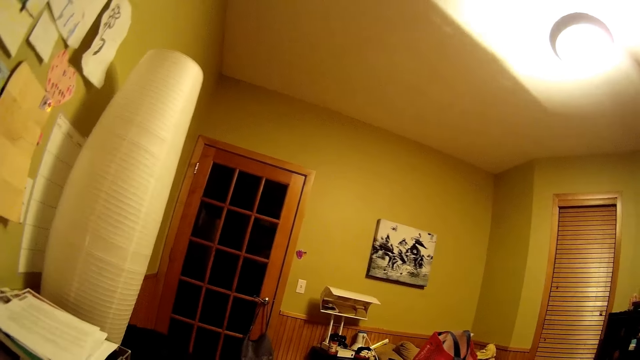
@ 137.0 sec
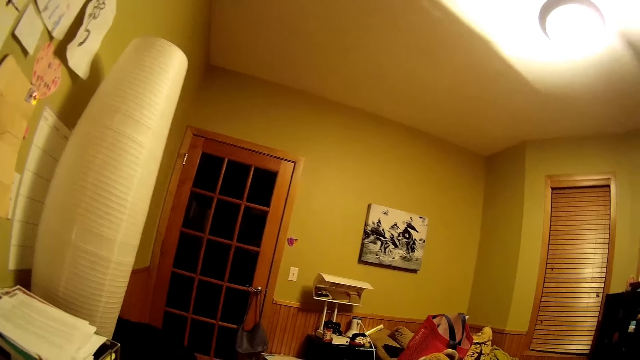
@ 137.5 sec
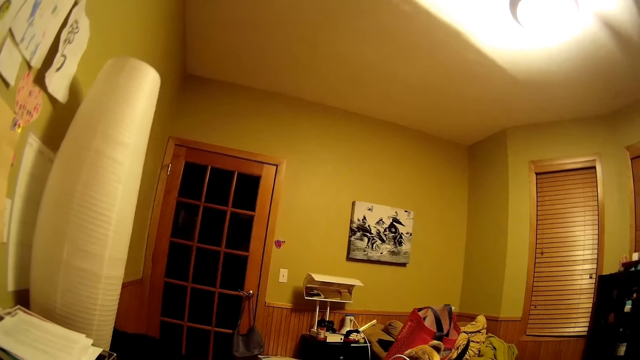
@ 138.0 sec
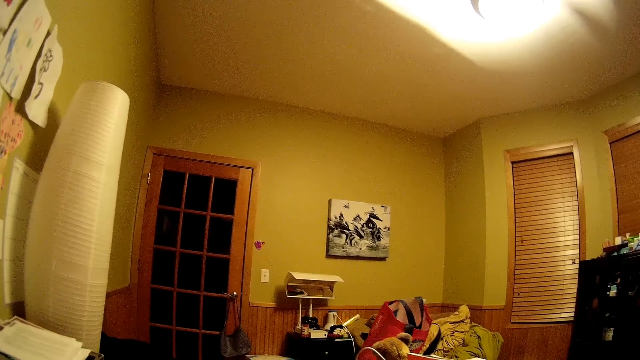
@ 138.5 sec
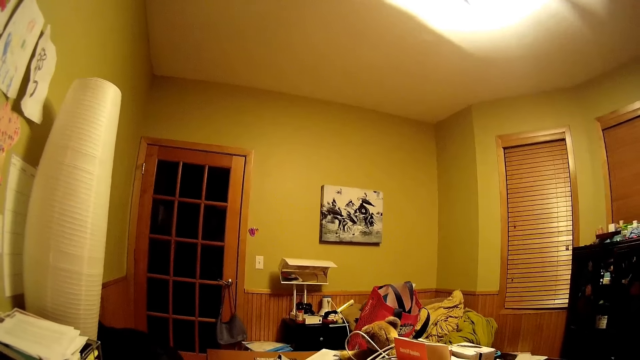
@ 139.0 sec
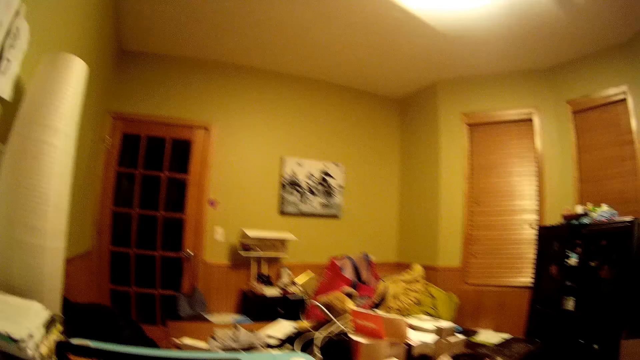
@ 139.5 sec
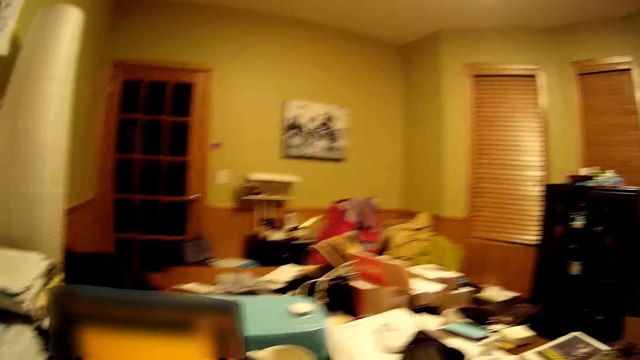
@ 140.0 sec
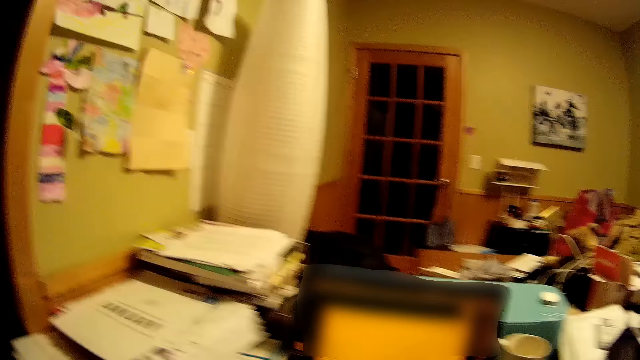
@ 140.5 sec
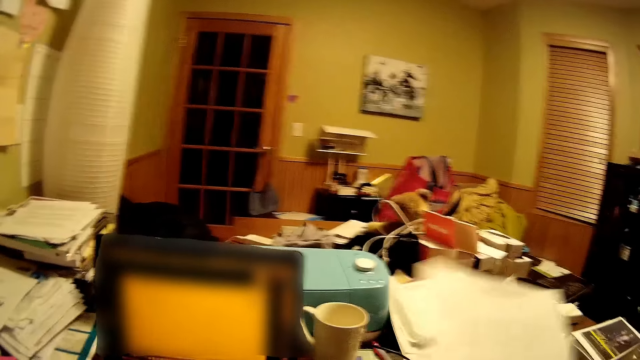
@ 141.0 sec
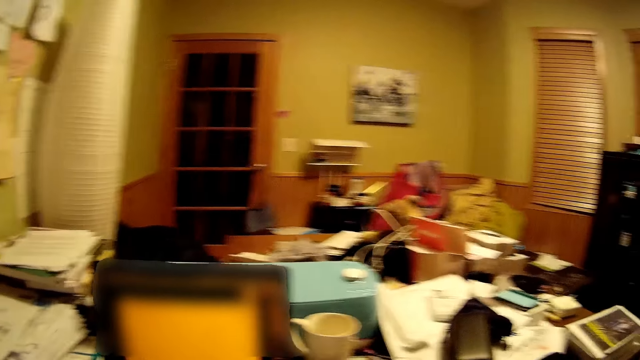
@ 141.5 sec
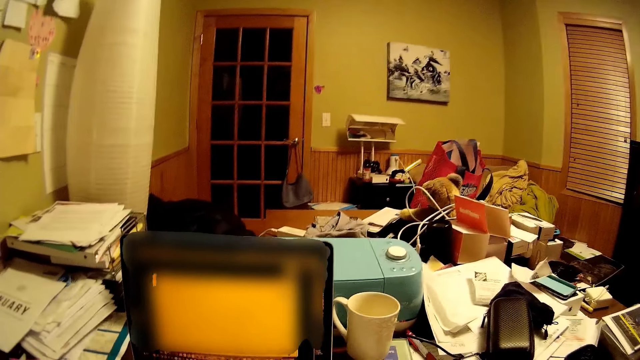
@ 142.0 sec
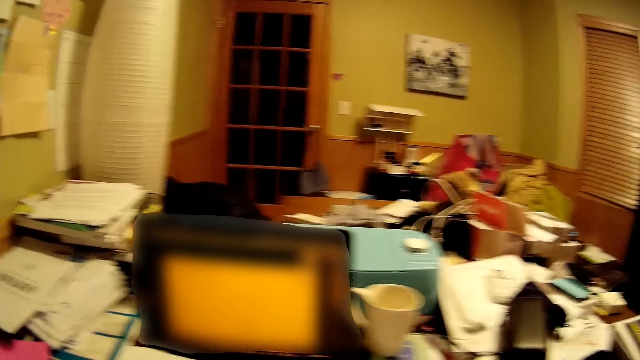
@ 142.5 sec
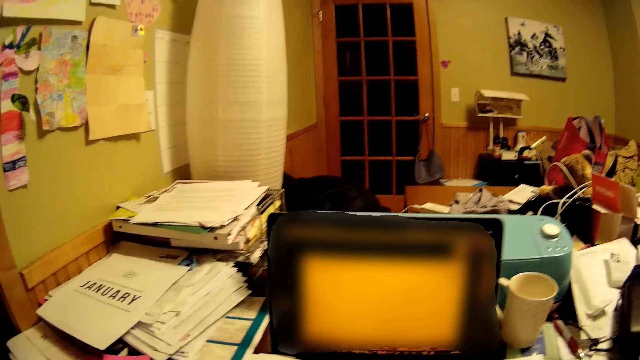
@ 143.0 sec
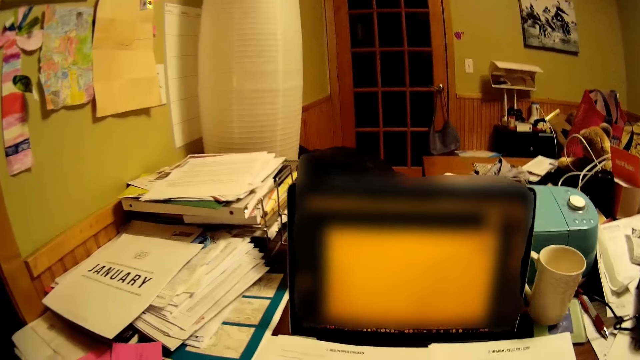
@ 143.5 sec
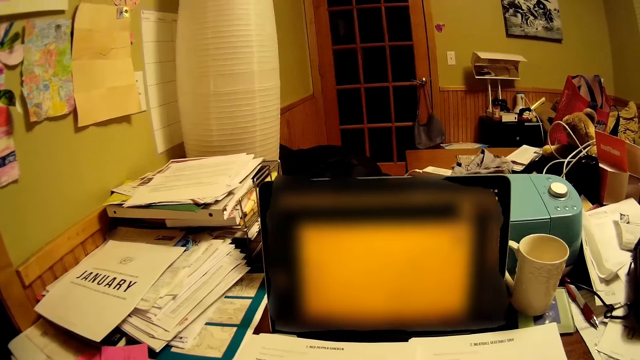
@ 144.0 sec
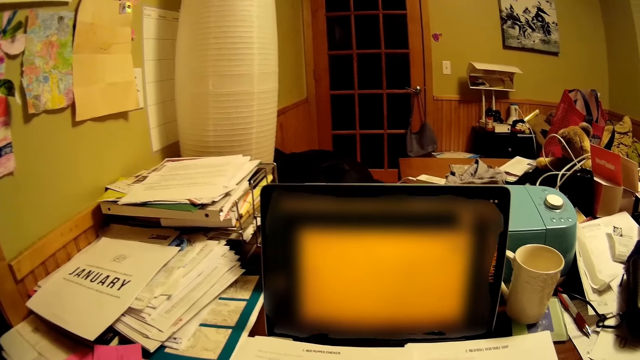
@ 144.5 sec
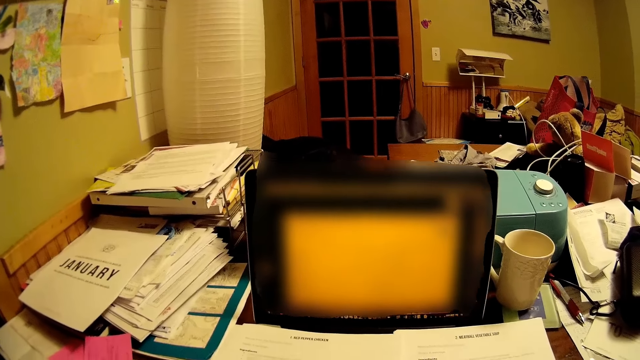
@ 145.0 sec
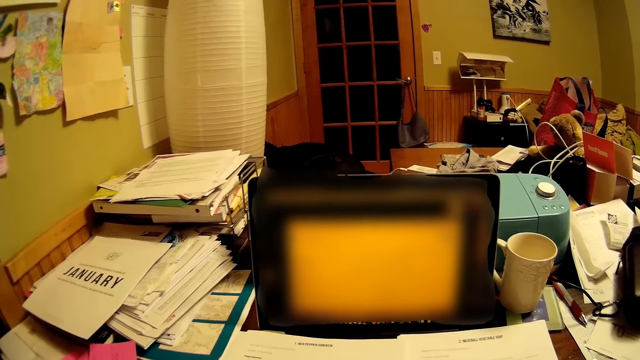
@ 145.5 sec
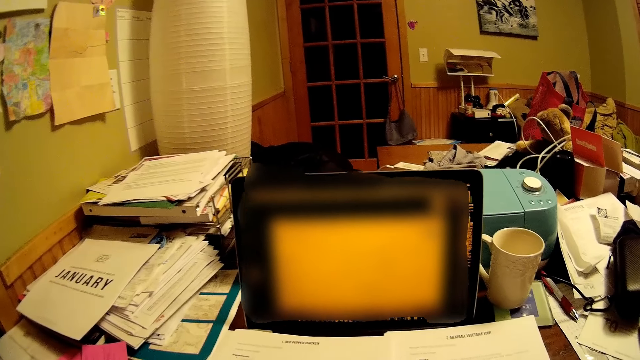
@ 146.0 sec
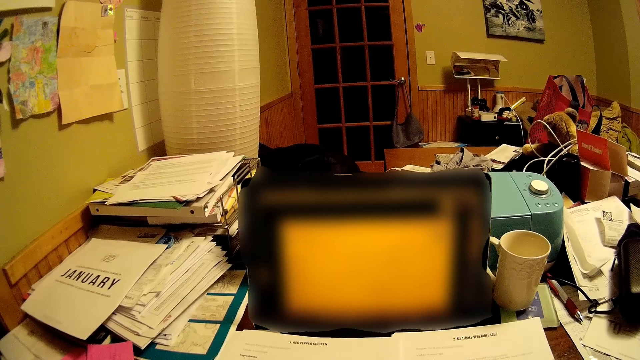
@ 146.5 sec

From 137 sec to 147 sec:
The camera wearer picks up the papers. They shake the papers. They turn around the room. They stare at the room.

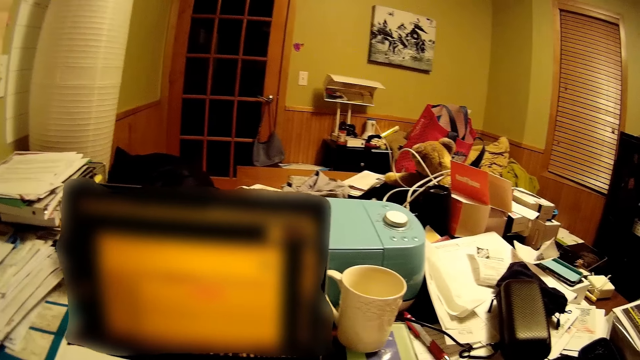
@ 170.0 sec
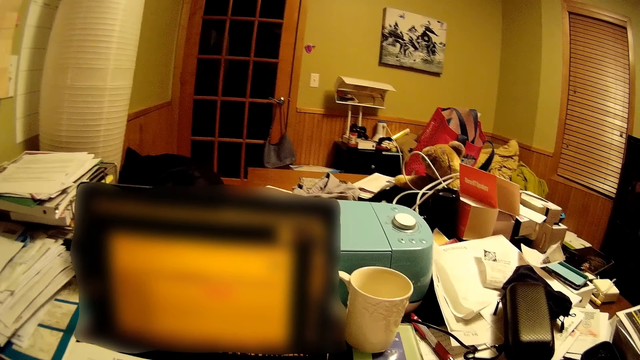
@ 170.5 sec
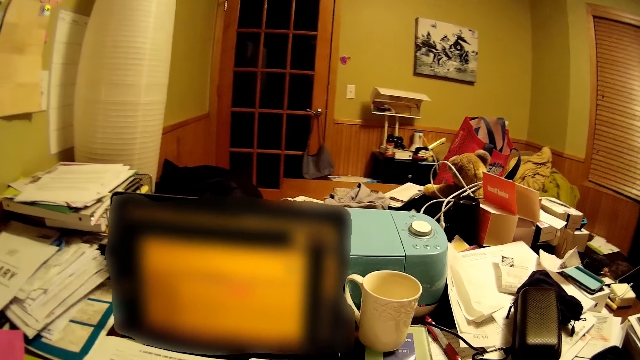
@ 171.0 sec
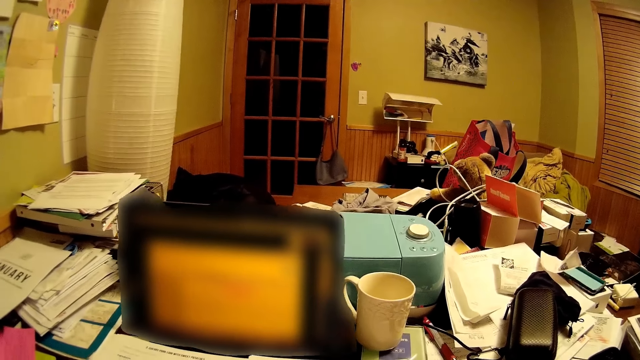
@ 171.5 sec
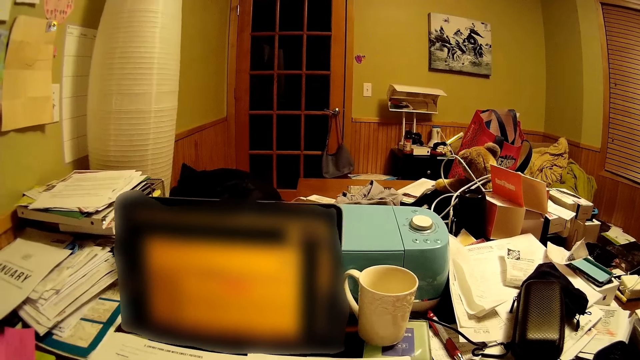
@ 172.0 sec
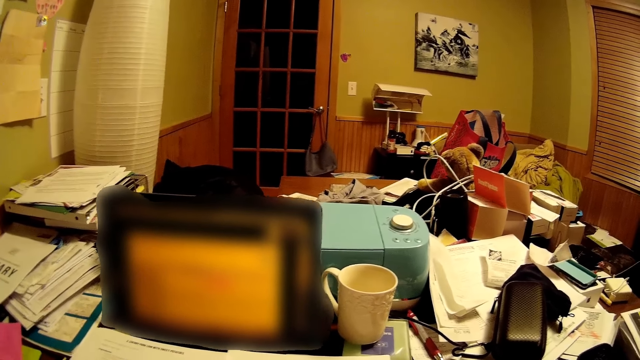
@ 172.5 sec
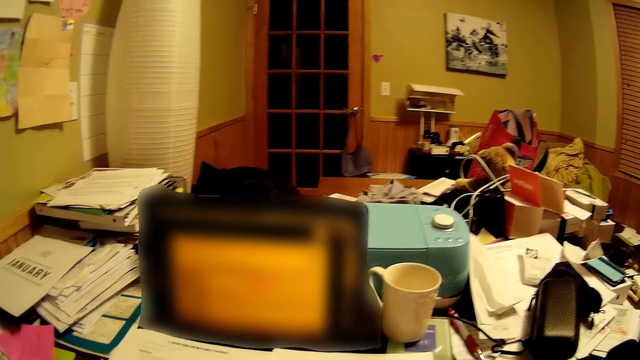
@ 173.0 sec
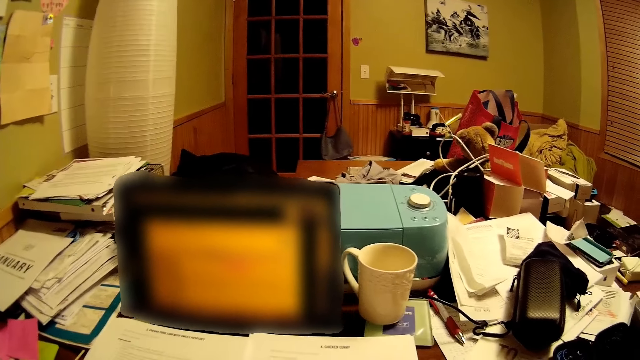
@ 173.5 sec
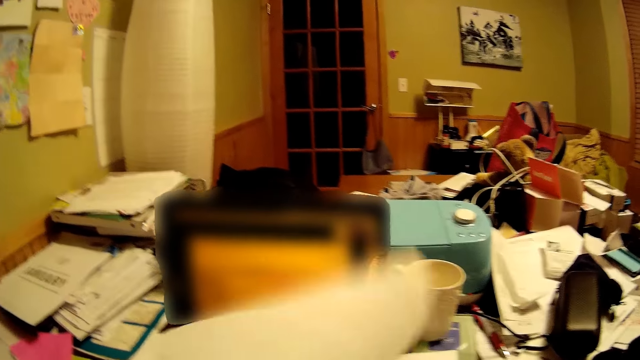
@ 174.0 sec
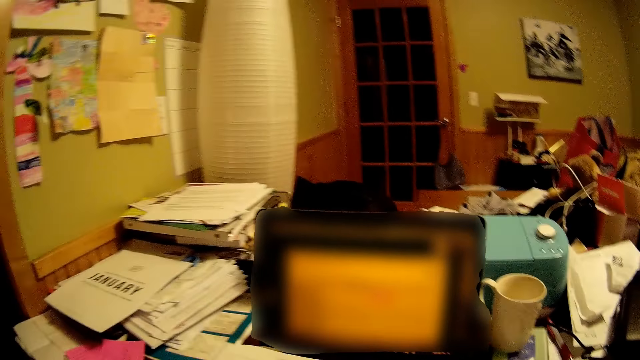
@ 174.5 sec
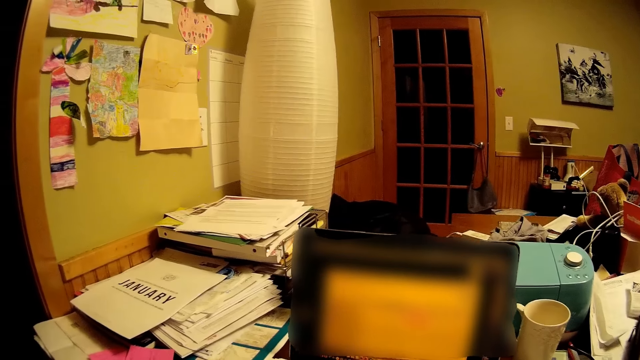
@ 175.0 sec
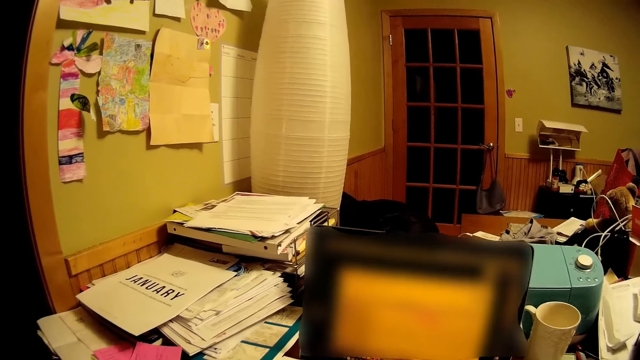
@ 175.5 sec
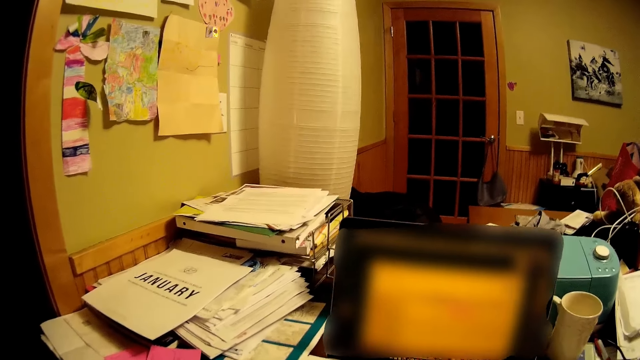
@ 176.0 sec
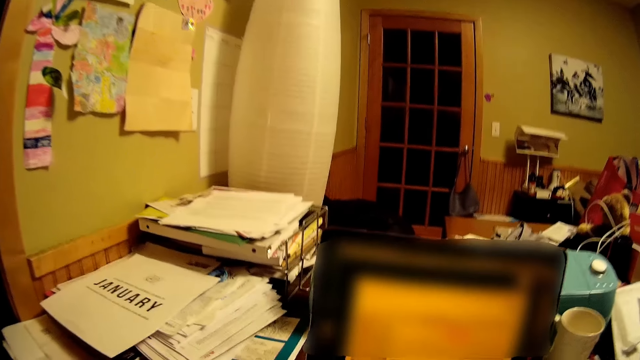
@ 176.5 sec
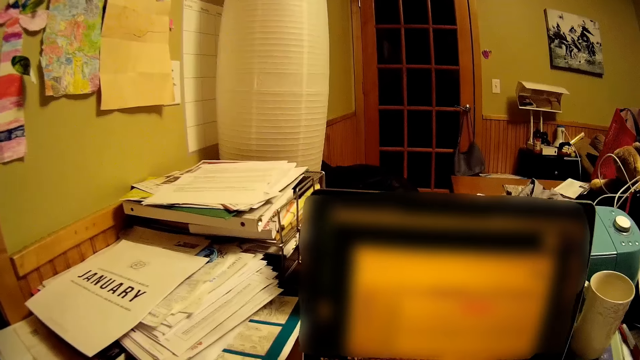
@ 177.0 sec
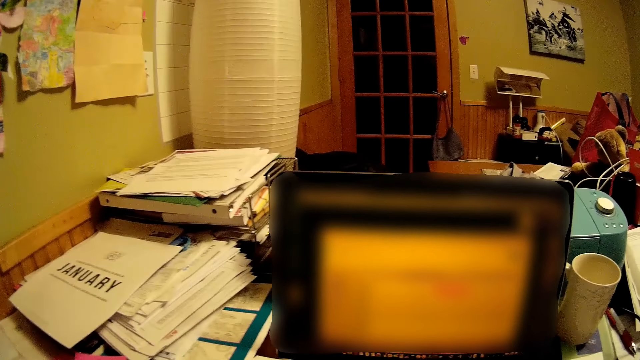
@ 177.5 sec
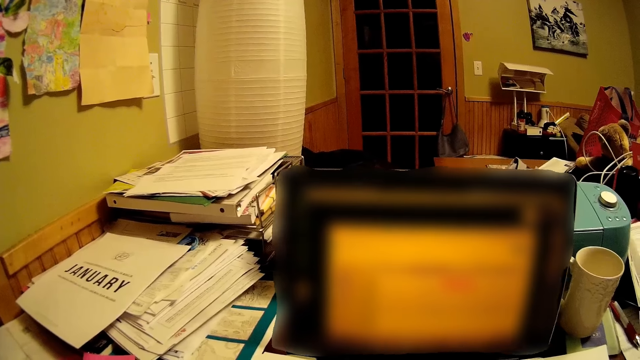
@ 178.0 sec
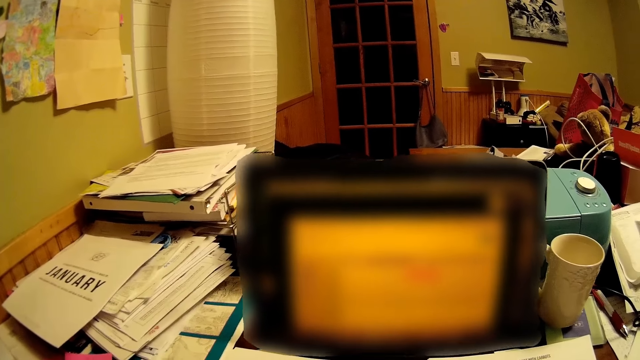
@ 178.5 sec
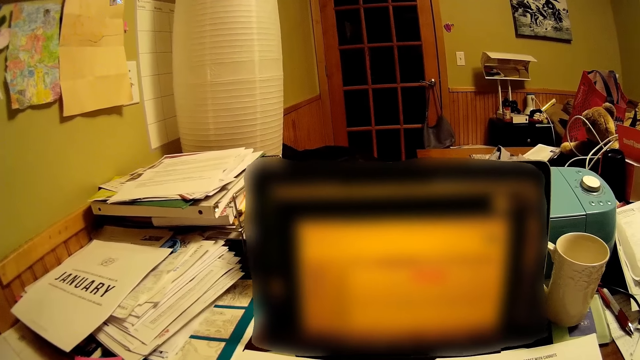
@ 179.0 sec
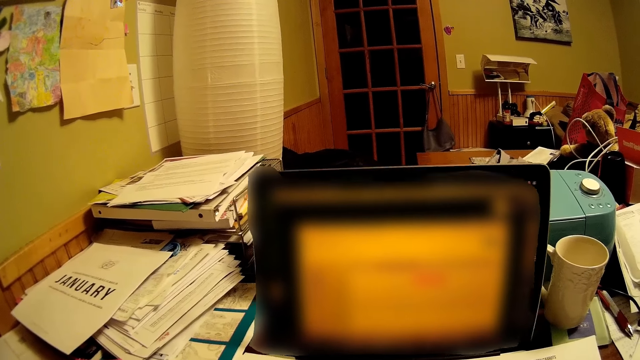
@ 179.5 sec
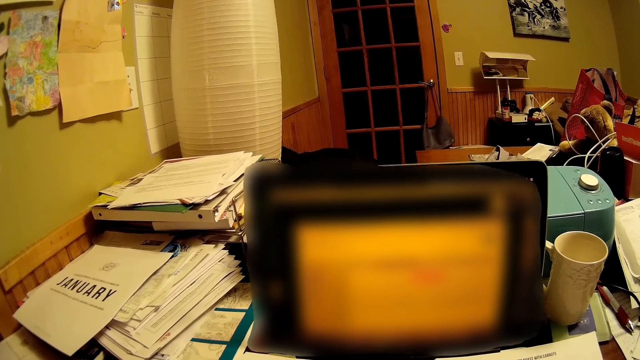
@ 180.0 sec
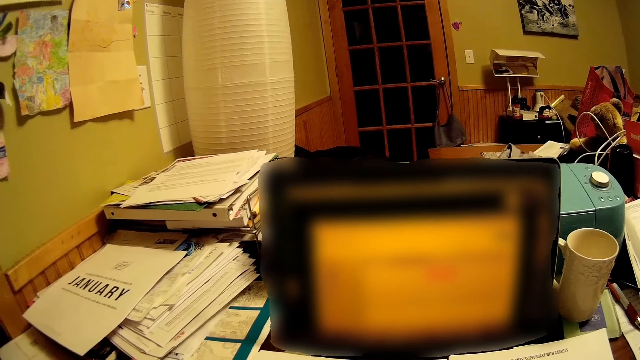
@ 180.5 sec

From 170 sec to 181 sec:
The camera wearer stares at the computer. They flip a page. They carry the paper up. They do something. They stare at the computer.
